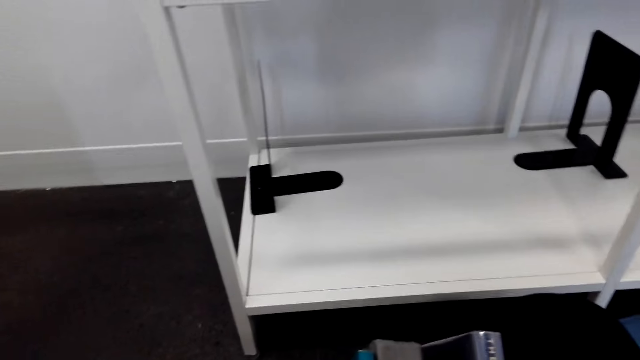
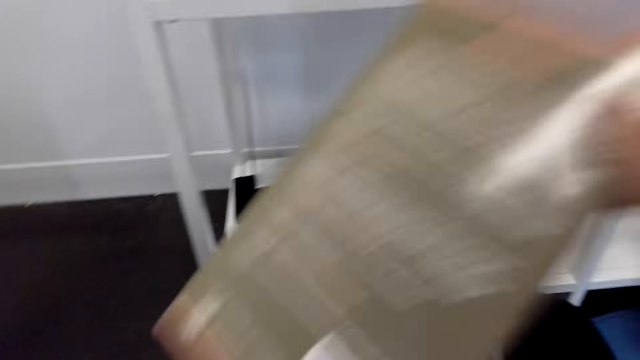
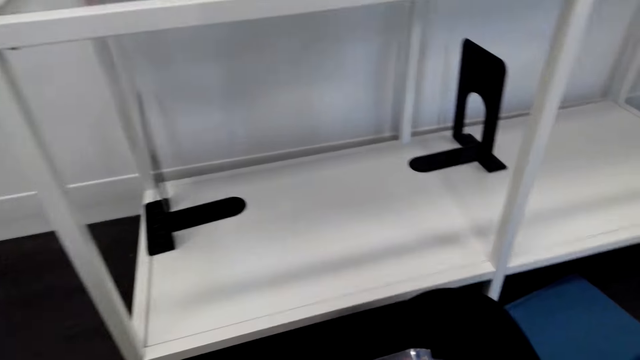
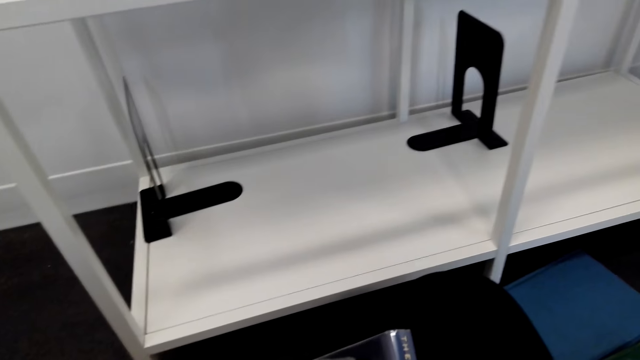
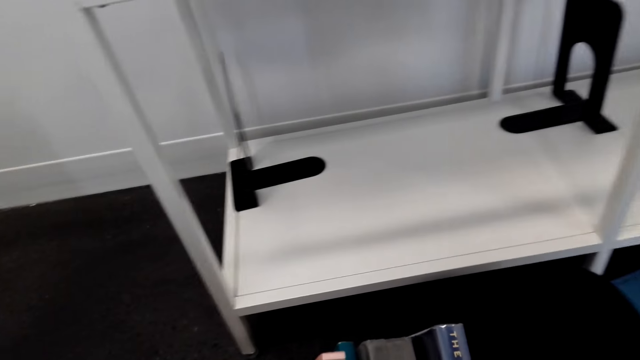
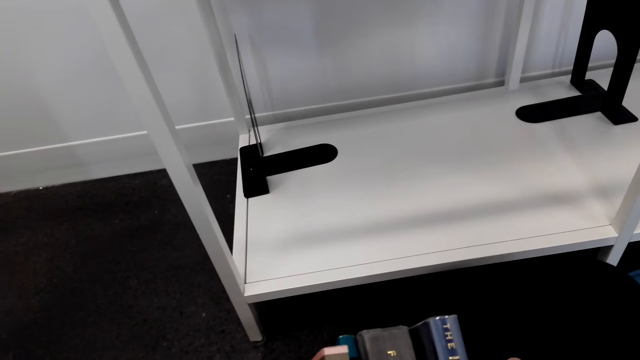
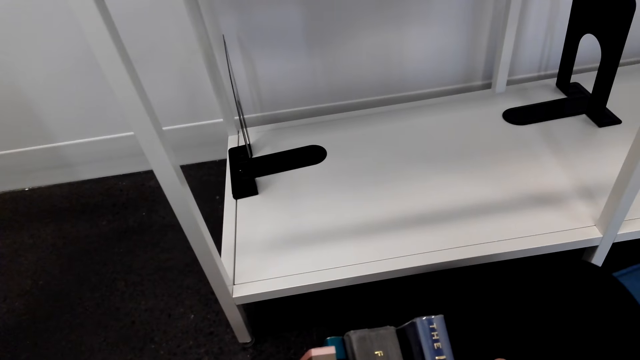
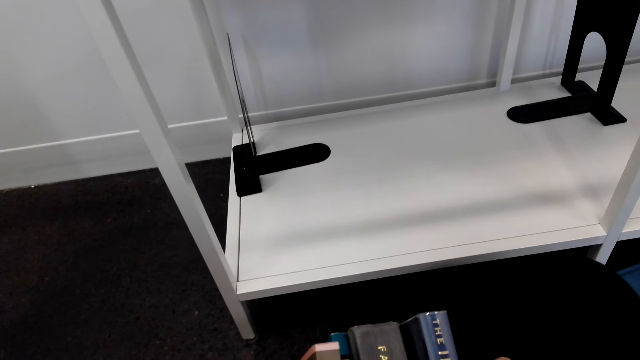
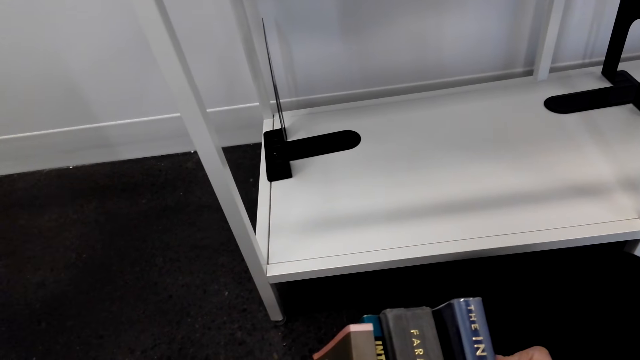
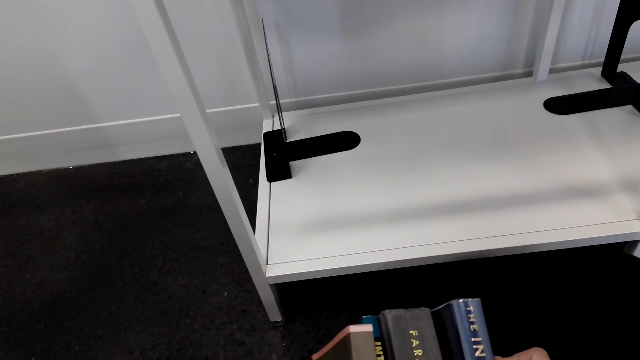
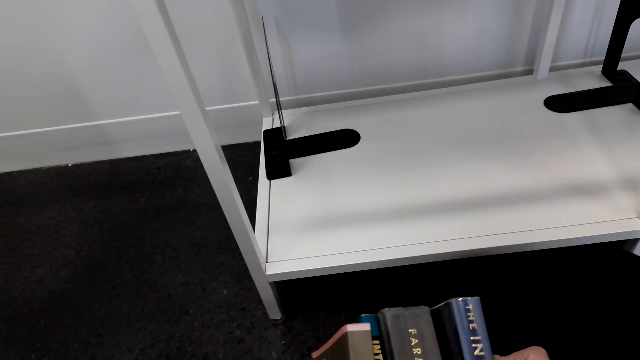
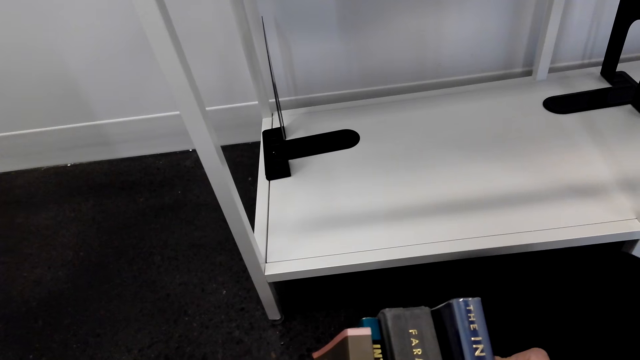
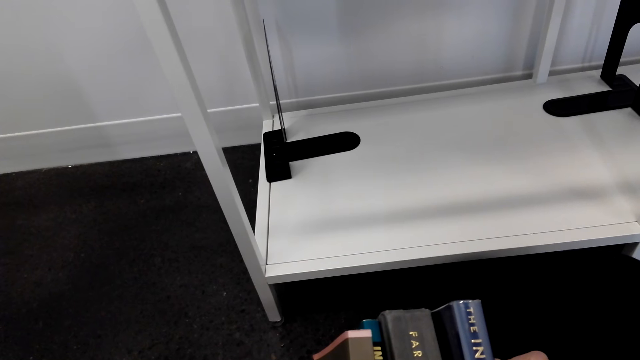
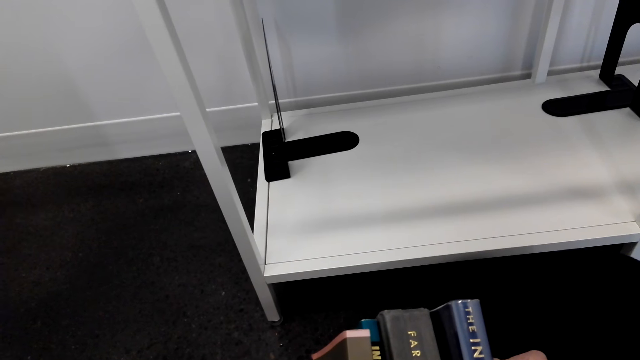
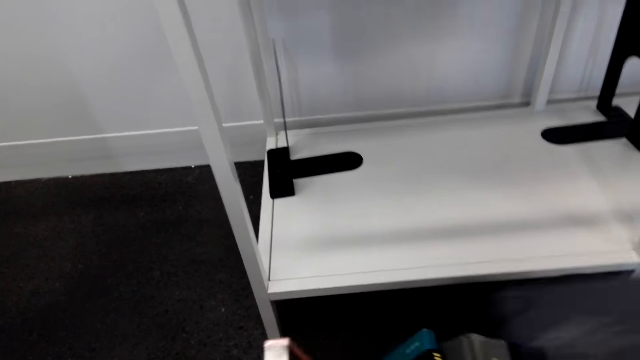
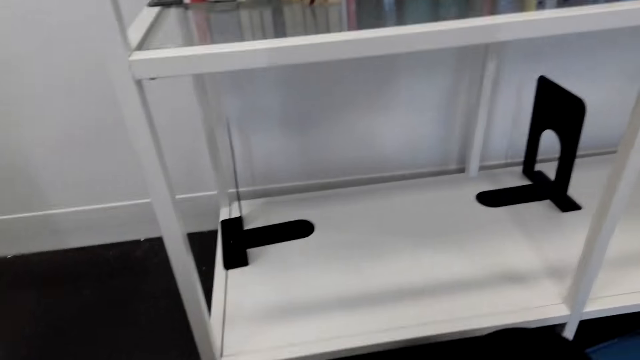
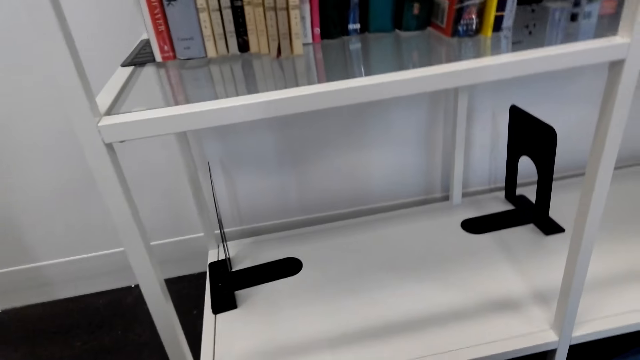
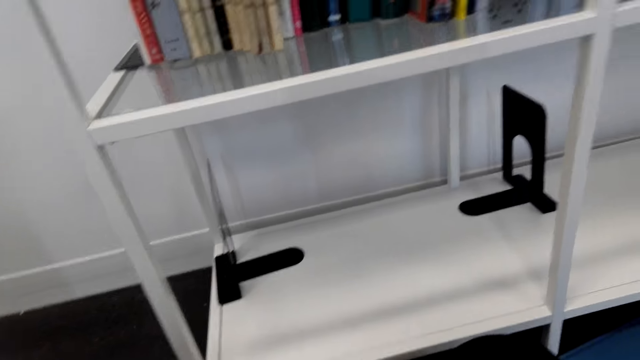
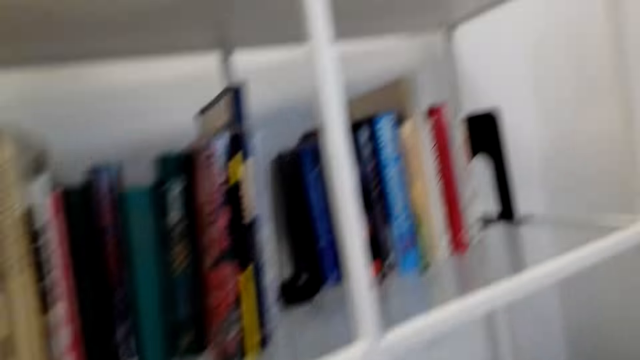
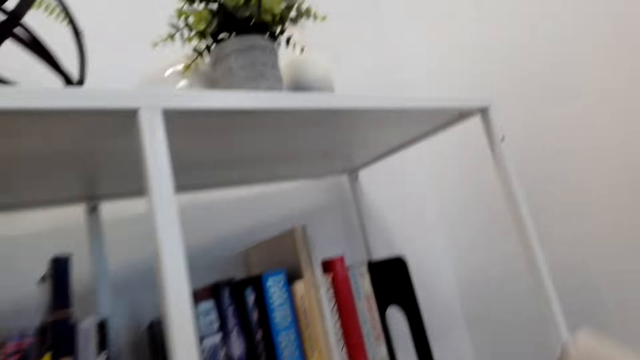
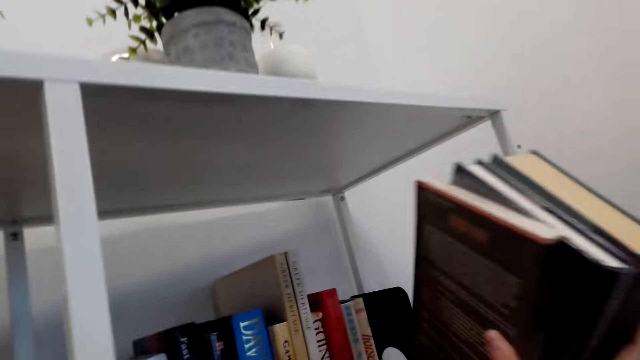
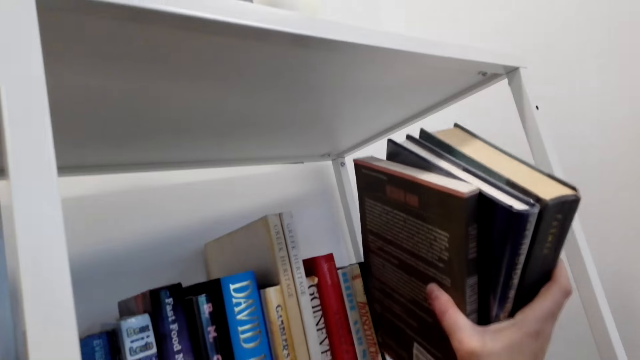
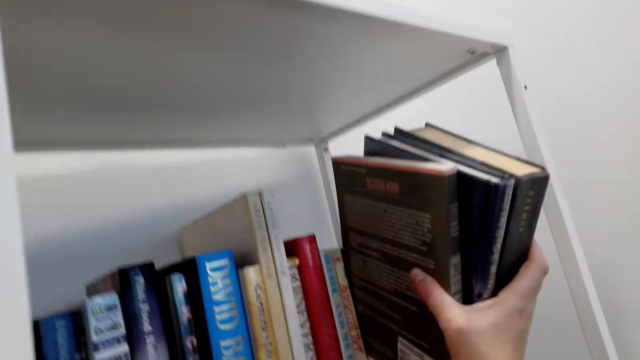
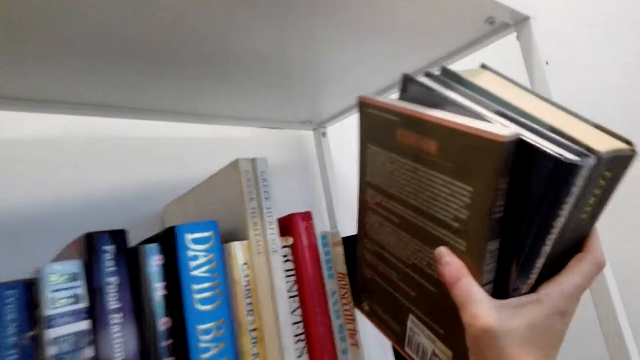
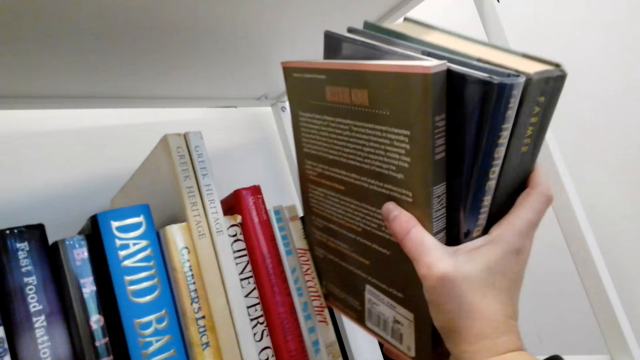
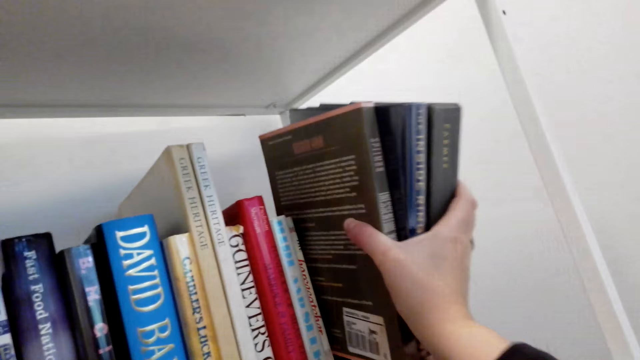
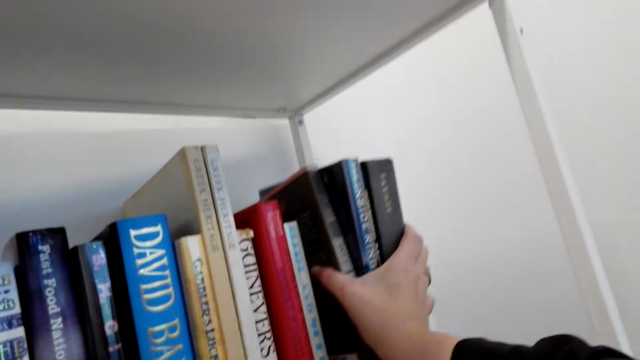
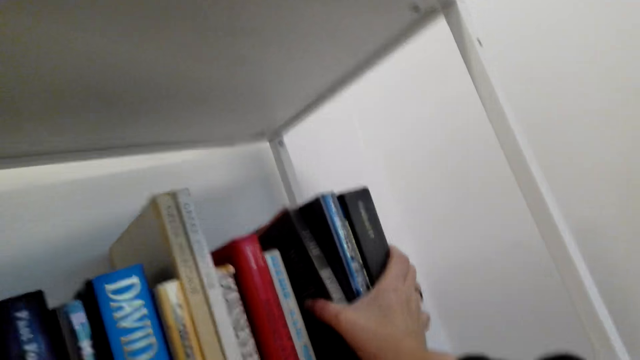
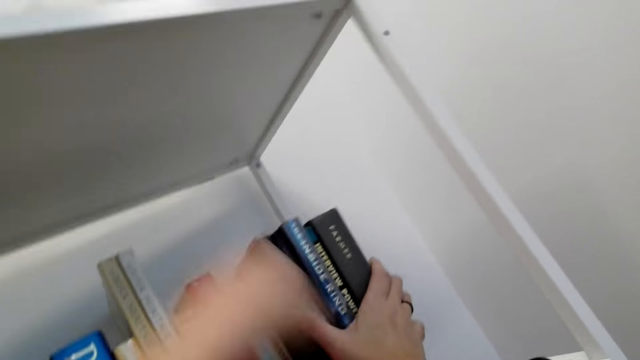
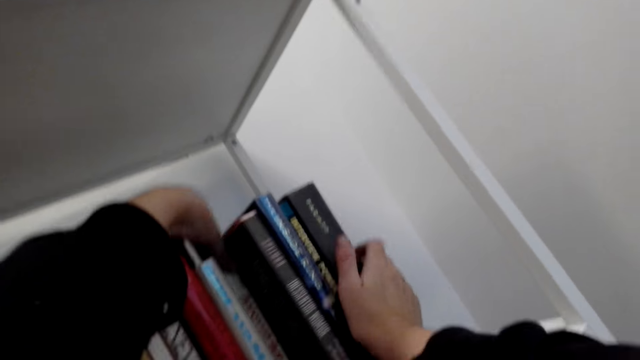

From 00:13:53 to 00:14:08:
The camera wearer arranges the books on the shelf. They put the books on the shelf.

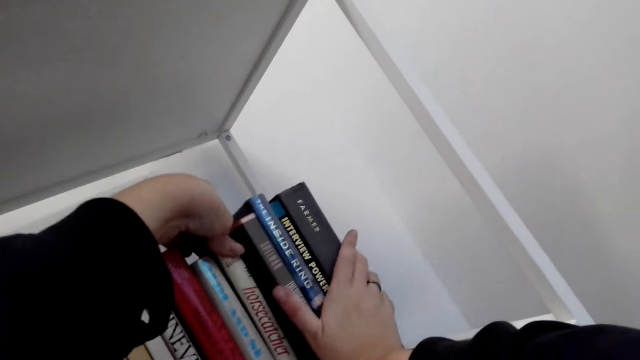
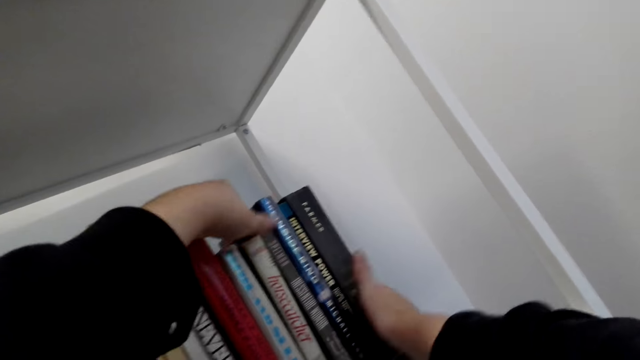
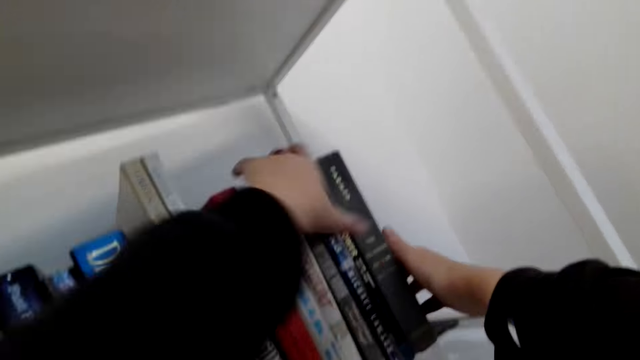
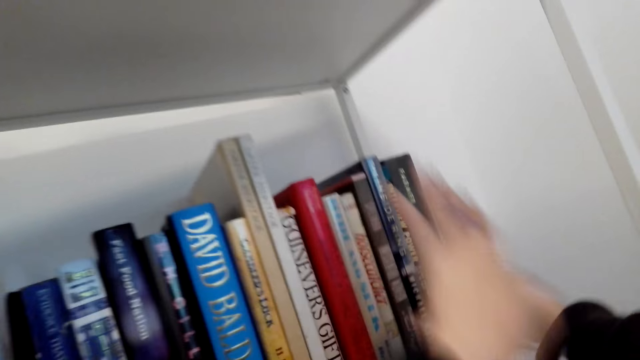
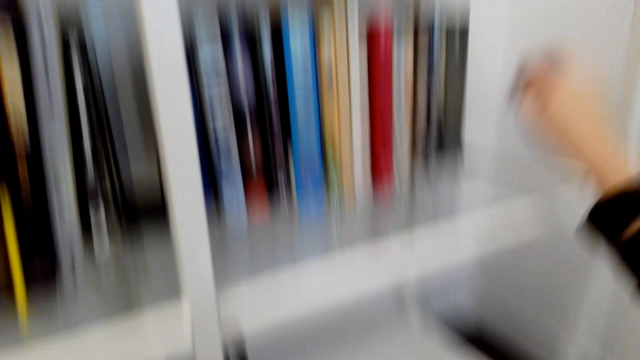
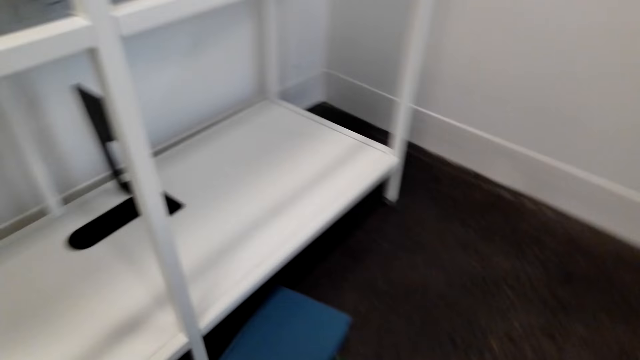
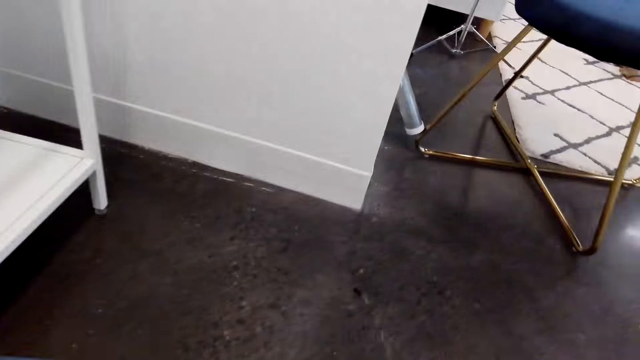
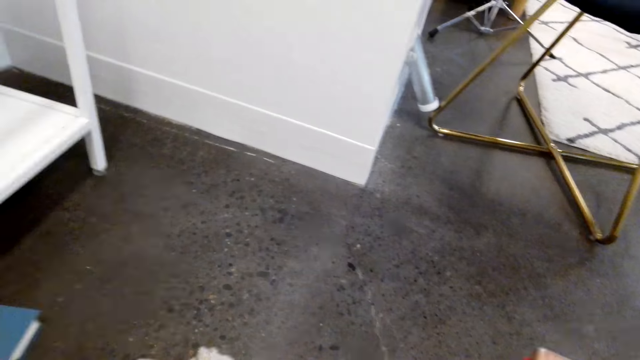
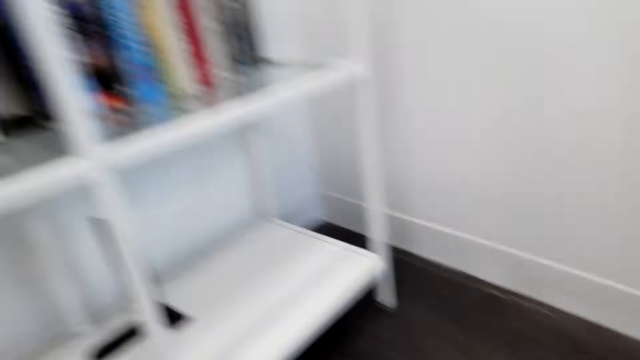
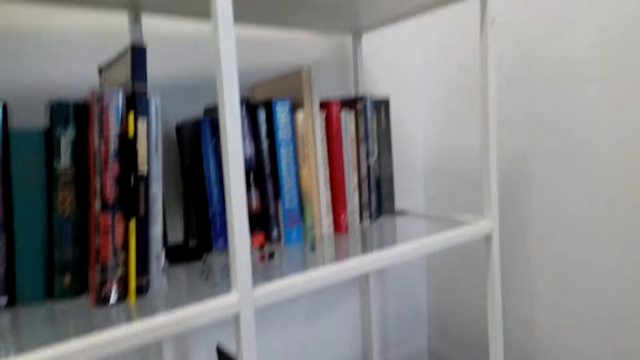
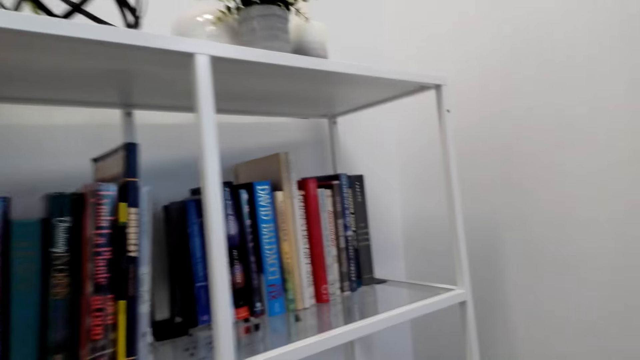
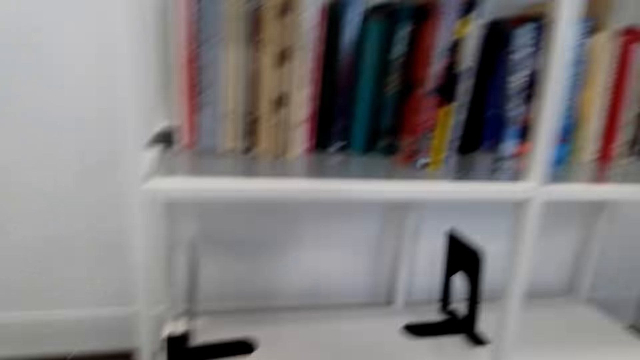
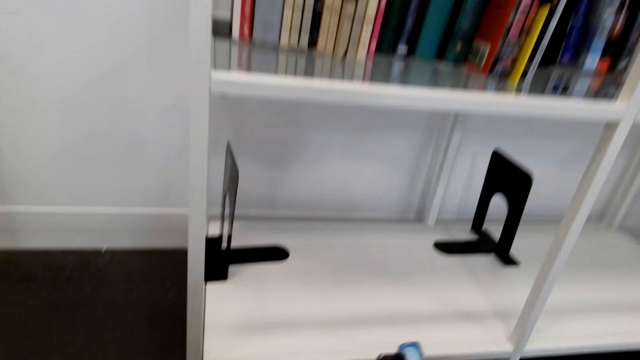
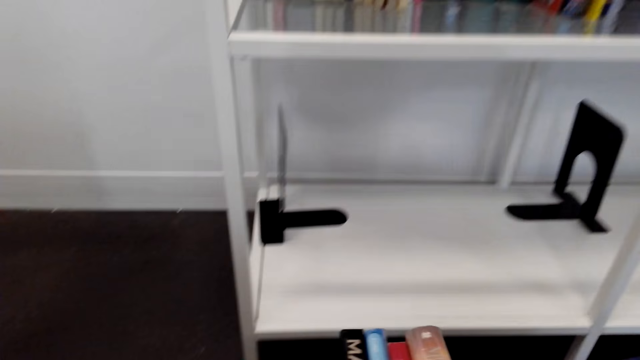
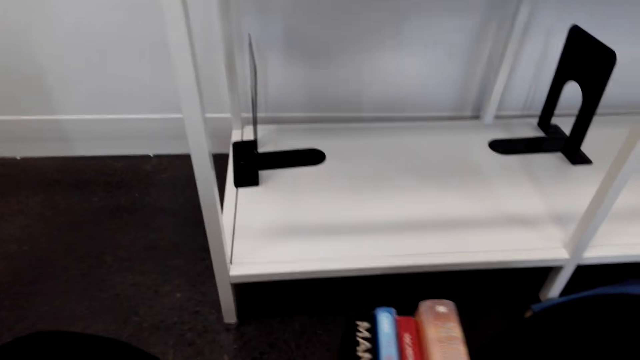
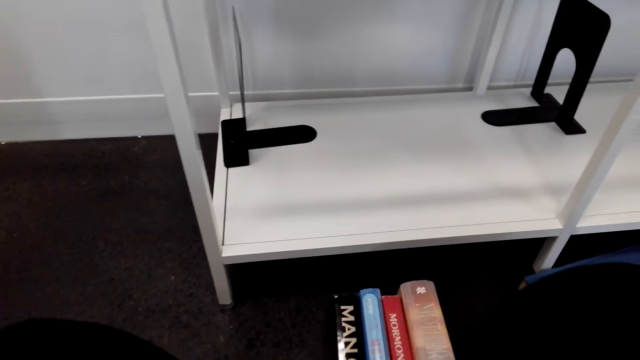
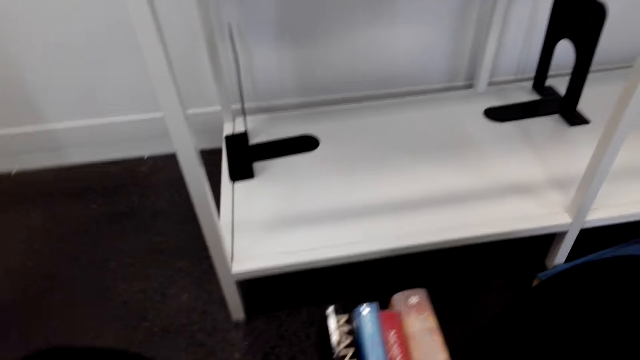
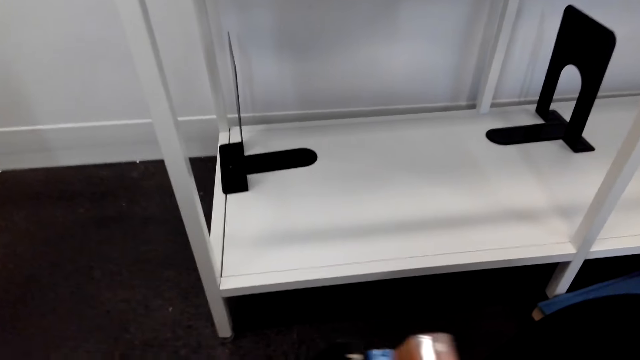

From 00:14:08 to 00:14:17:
The camera wearer picks up the books from the floor. They look at the books.
